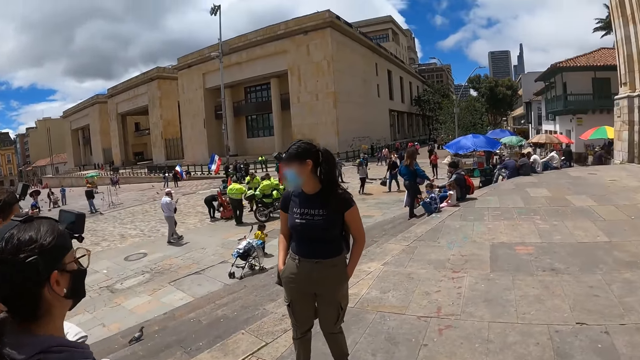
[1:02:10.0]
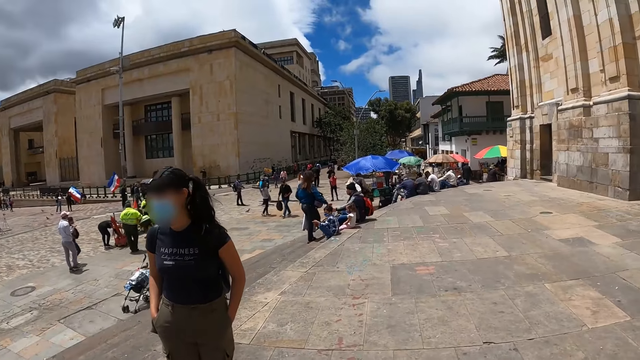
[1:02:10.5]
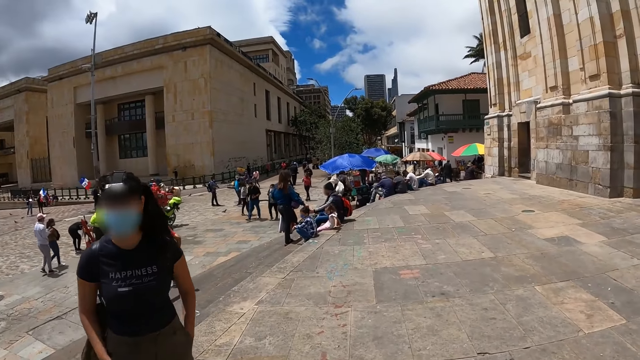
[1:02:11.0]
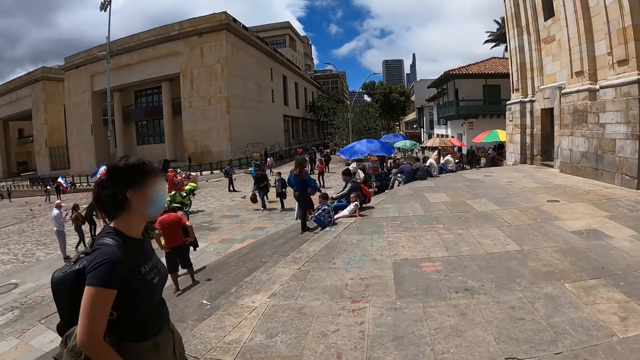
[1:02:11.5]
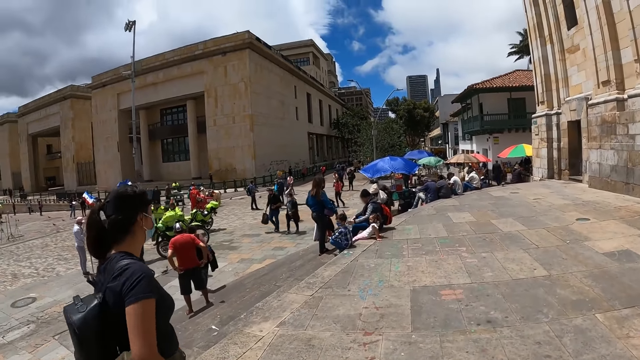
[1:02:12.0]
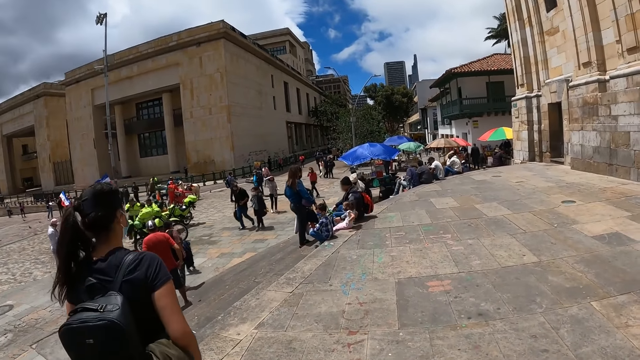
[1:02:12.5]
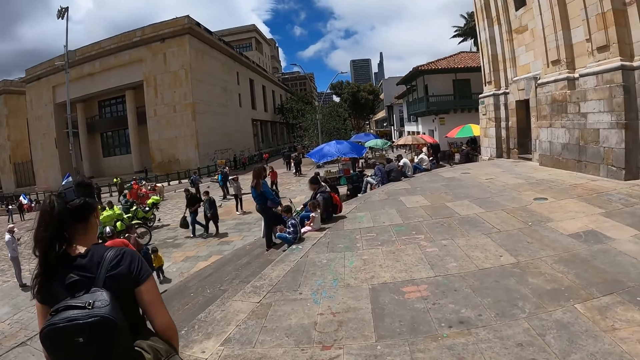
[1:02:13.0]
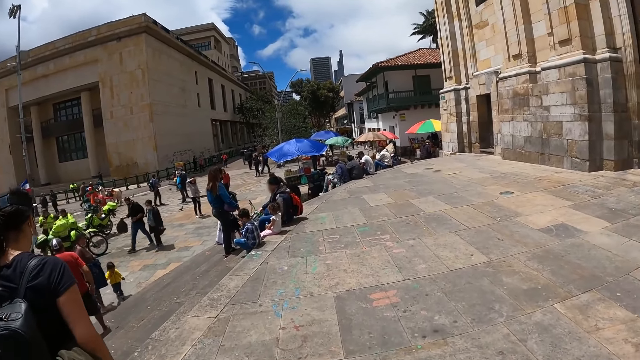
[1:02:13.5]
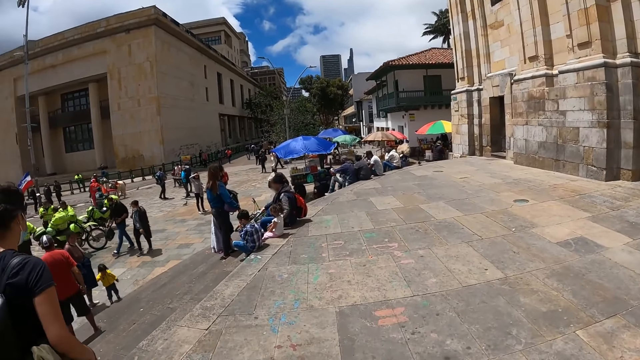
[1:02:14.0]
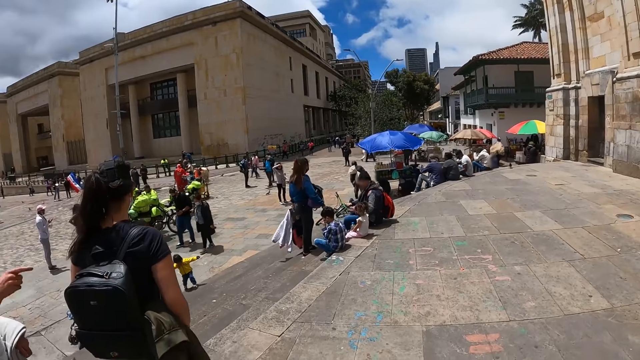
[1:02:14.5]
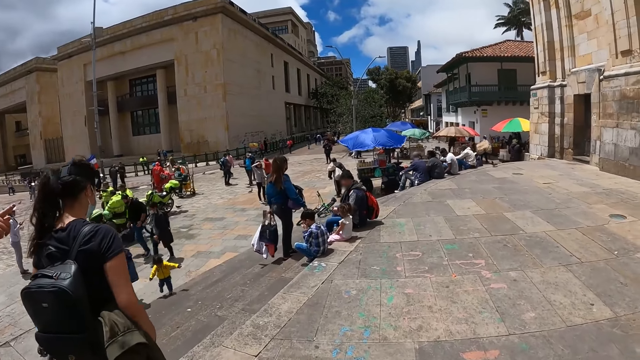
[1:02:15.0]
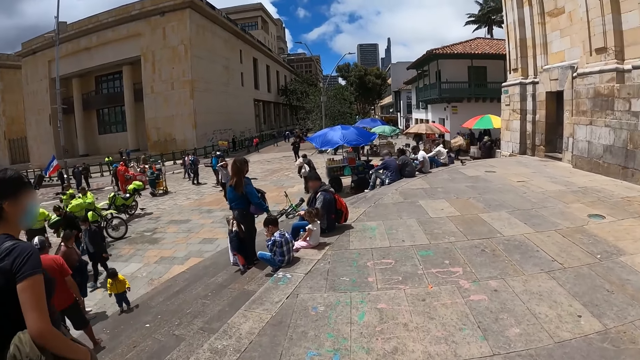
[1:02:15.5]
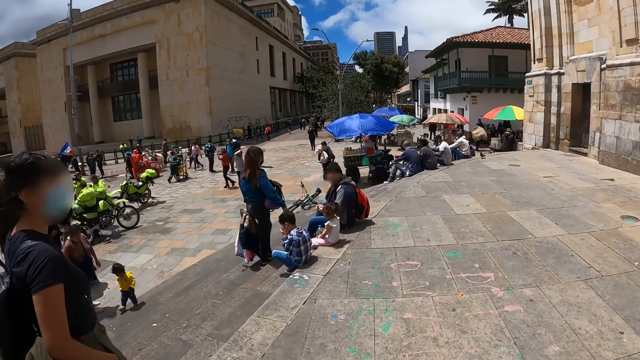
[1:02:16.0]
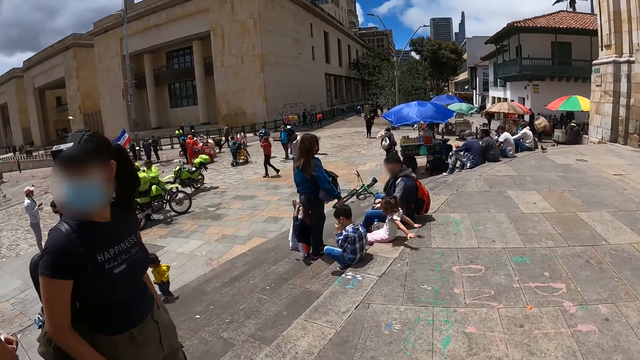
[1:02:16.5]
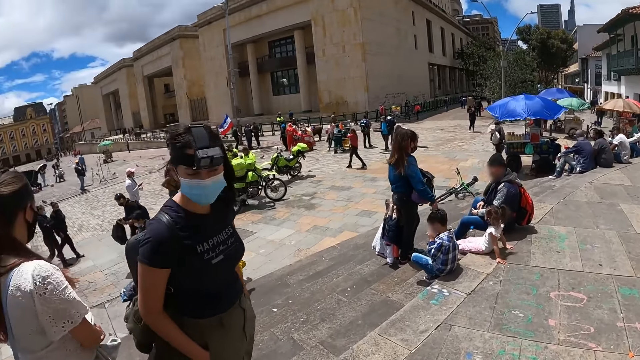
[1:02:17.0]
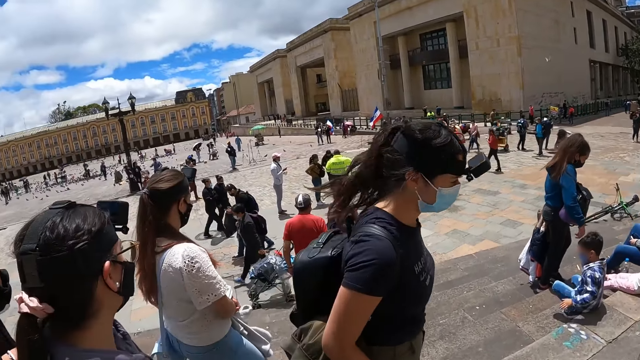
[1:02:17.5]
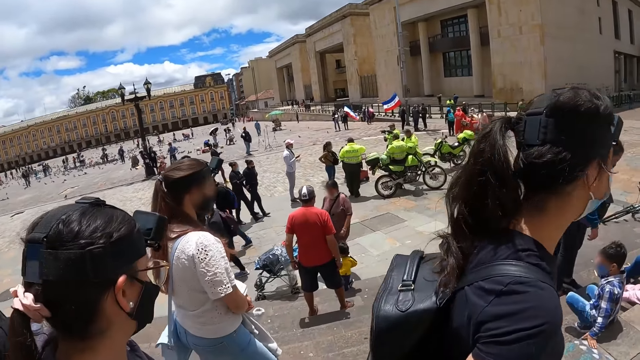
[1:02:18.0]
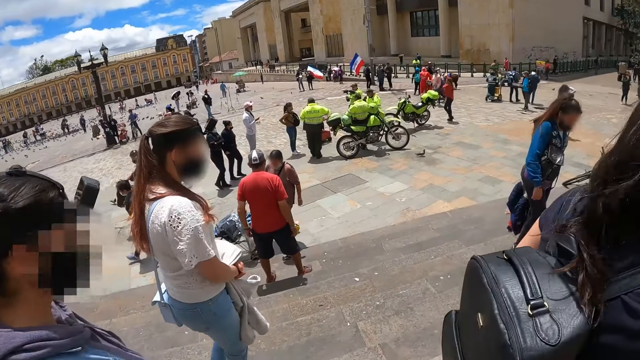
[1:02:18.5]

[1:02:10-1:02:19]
The camera wearer walks outside.

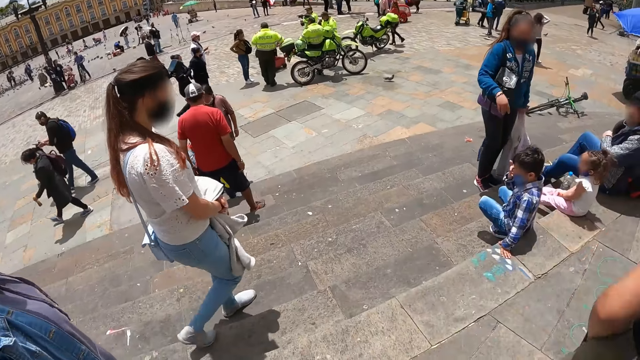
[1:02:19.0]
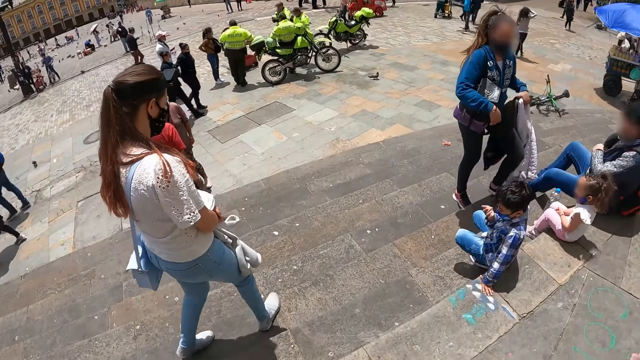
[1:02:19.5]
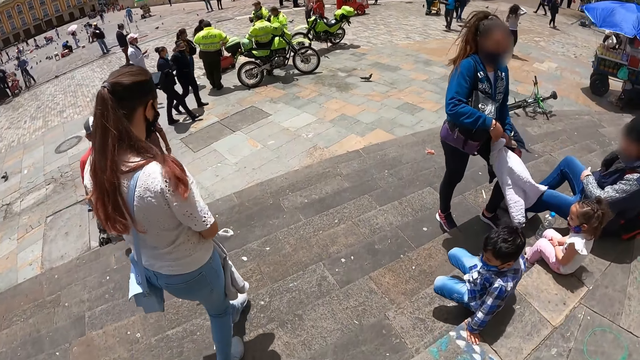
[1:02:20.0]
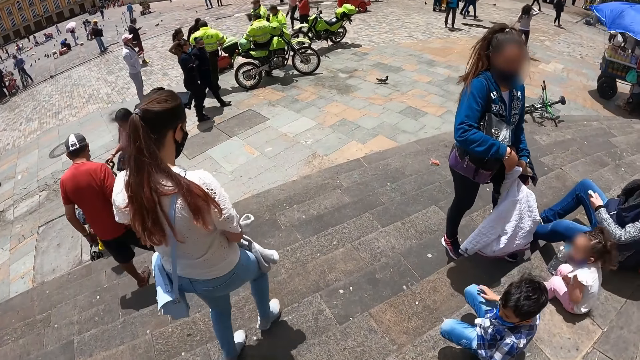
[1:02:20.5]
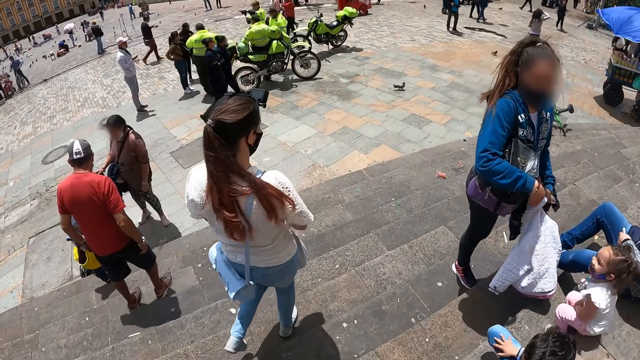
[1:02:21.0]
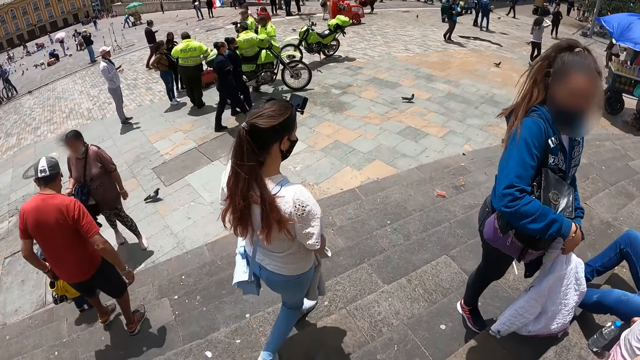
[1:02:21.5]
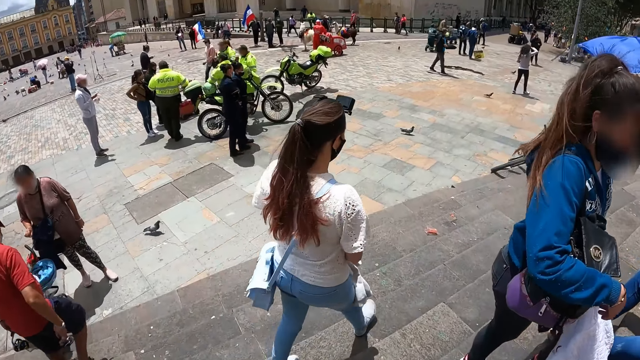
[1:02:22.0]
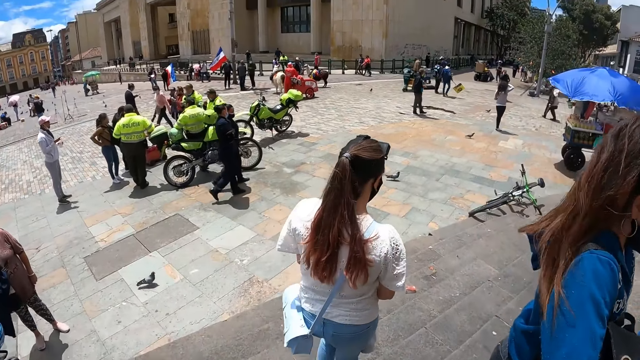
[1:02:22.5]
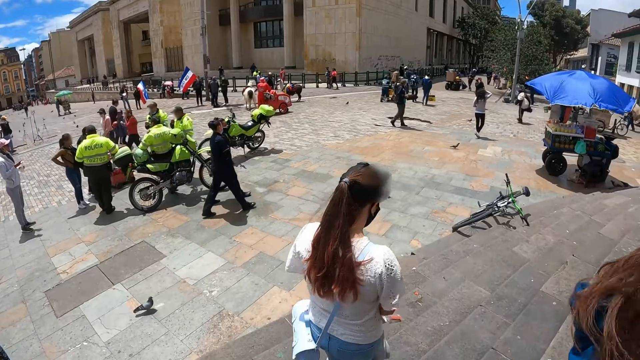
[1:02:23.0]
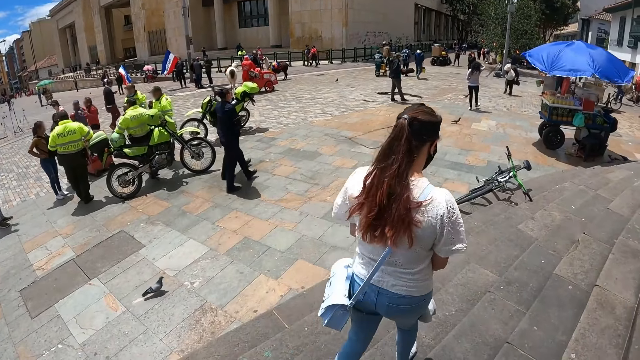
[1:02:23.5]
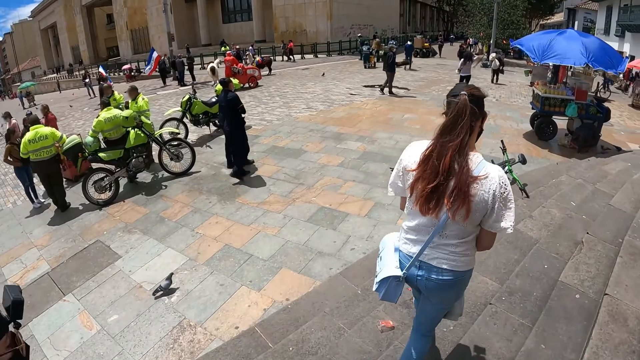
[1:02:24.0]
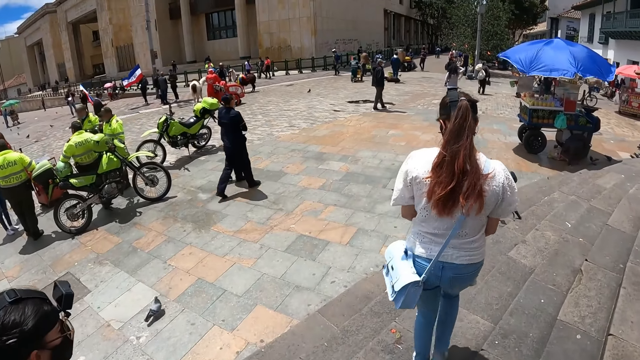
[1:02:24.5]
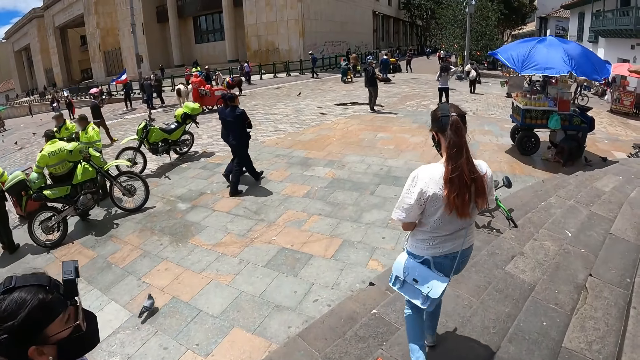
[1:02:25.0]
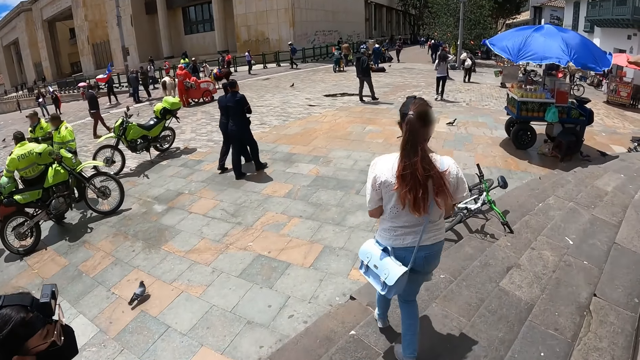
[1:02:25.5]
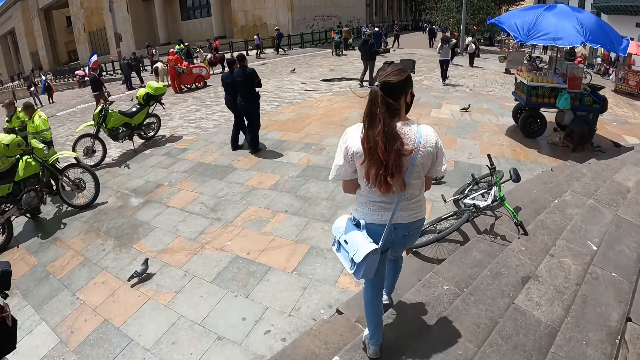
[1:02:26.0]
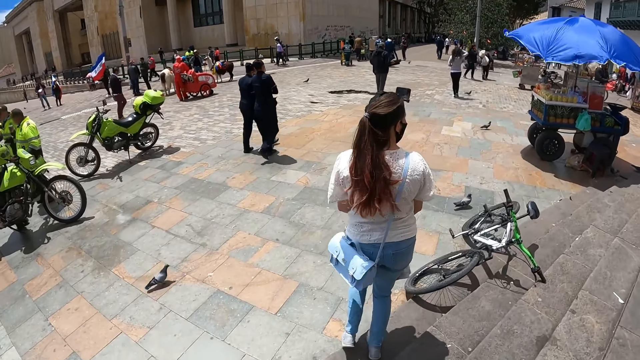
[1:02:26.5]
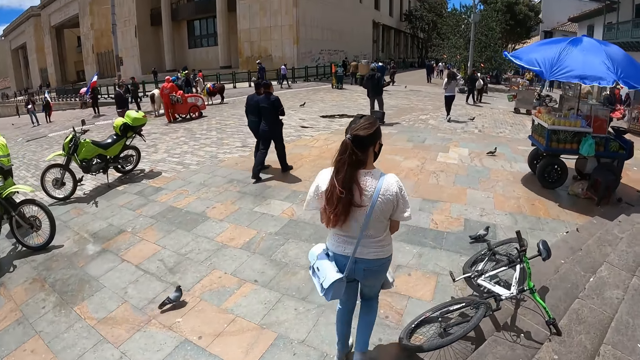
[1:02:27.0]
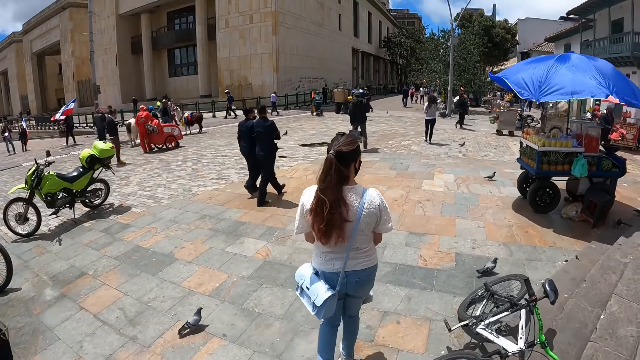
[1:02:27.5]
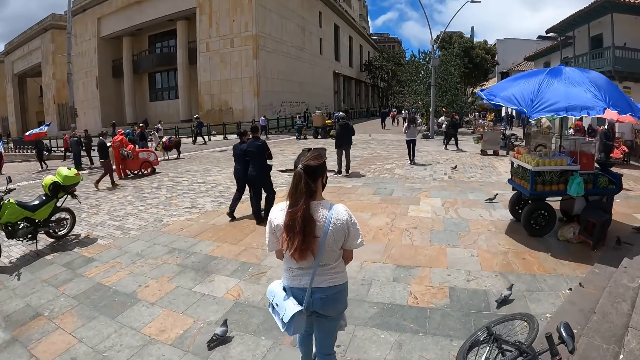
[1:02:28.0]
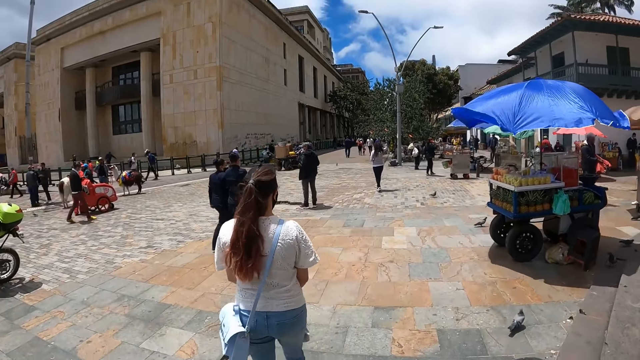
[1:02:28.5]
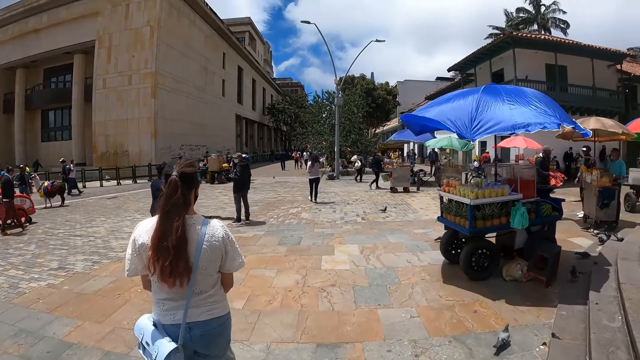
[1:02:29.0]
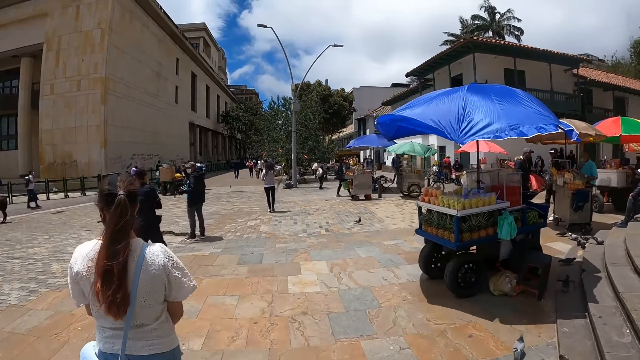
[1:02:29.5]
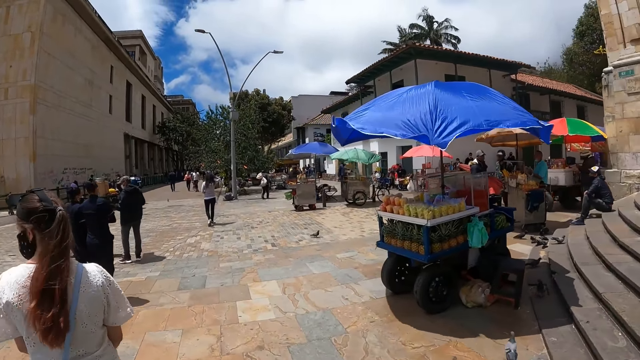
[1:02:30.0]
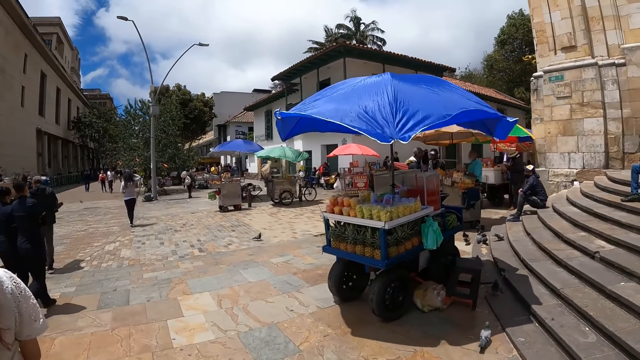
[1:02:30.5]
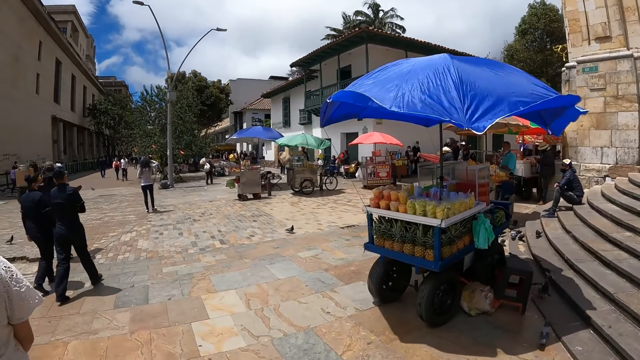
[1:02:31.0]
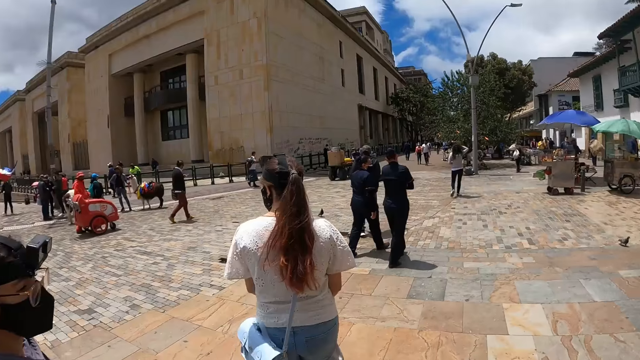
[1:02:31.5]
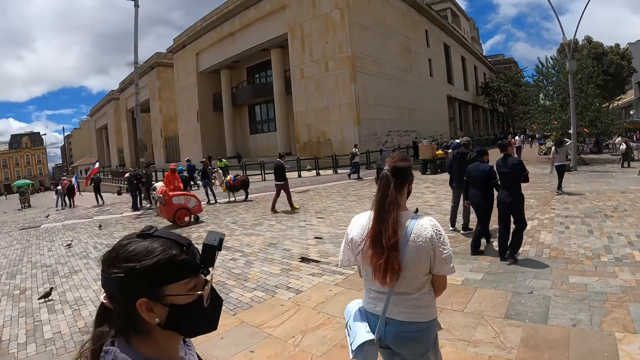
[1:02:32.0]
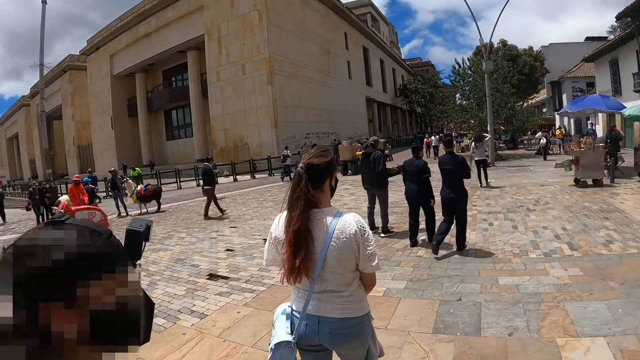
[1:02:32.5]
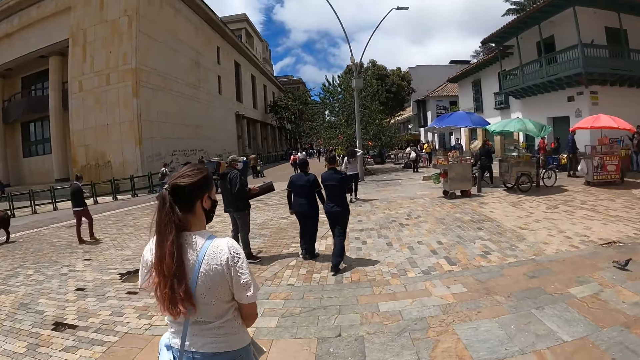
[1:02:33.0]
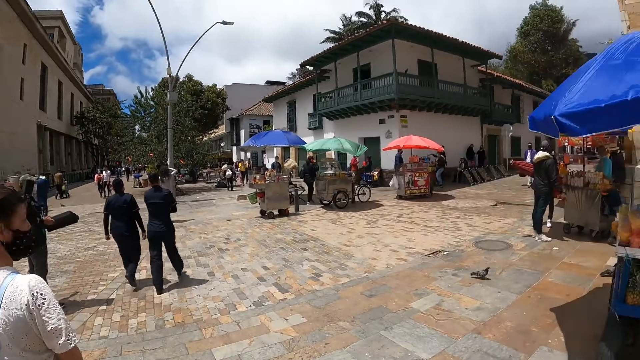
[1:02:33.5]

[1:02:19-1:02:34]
The camera wearer walks down stairs. They walk around.
